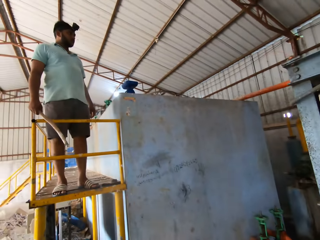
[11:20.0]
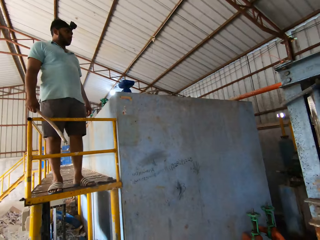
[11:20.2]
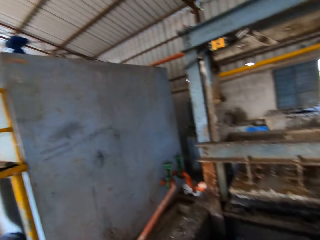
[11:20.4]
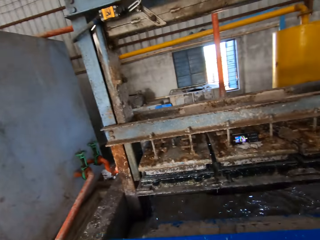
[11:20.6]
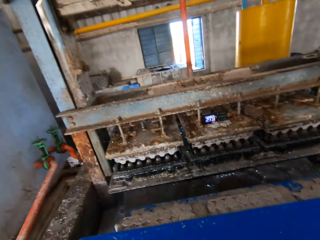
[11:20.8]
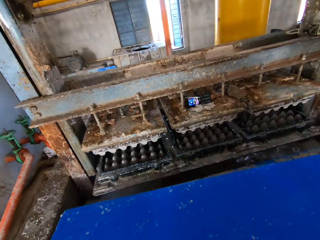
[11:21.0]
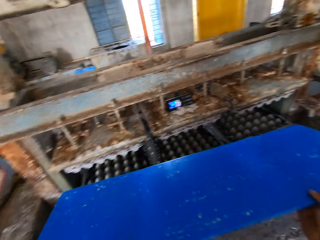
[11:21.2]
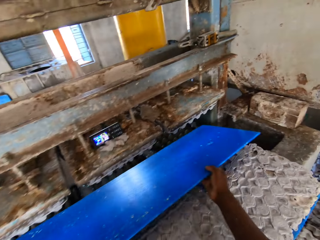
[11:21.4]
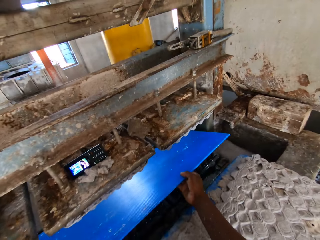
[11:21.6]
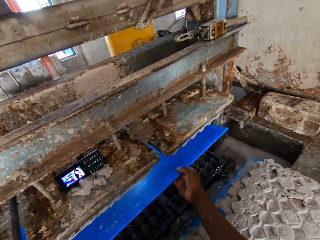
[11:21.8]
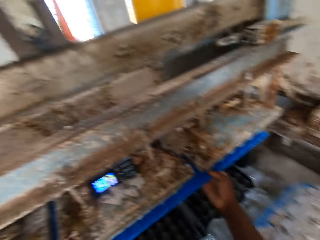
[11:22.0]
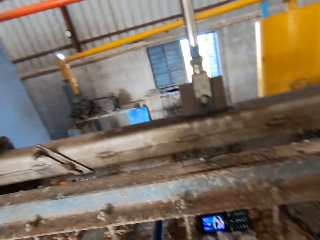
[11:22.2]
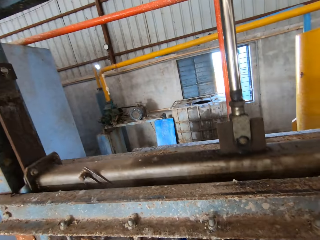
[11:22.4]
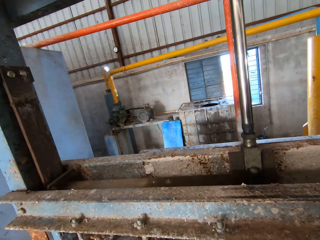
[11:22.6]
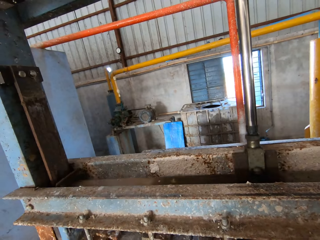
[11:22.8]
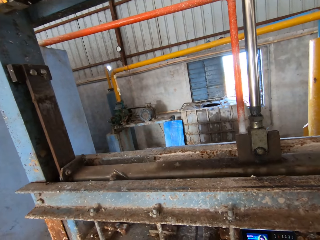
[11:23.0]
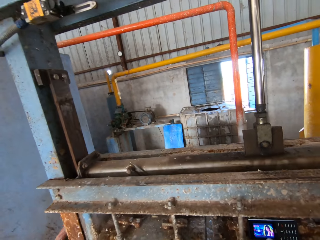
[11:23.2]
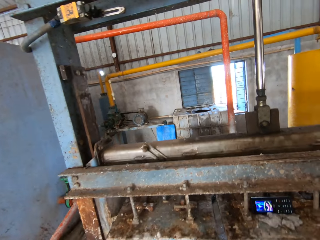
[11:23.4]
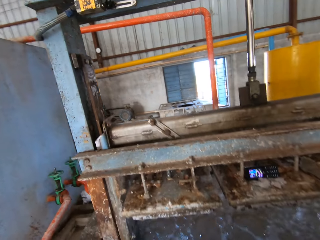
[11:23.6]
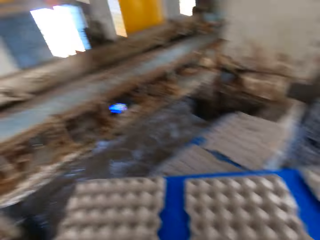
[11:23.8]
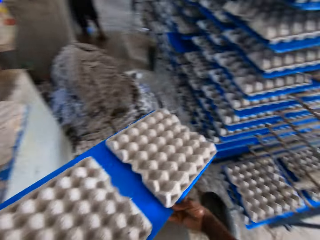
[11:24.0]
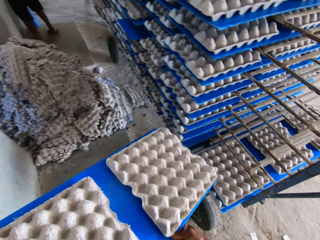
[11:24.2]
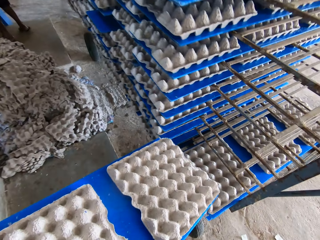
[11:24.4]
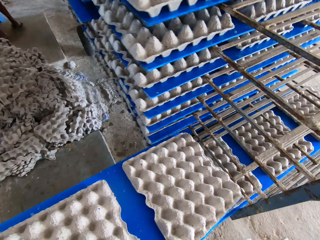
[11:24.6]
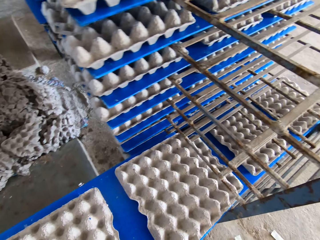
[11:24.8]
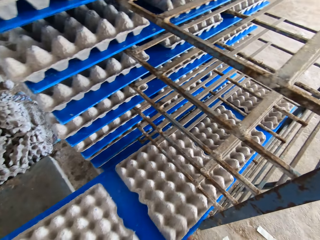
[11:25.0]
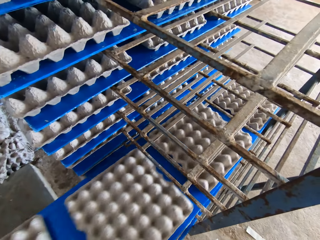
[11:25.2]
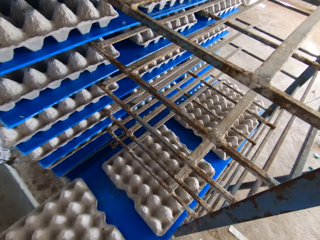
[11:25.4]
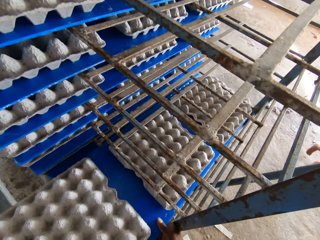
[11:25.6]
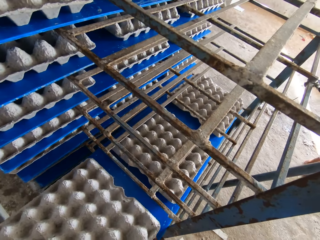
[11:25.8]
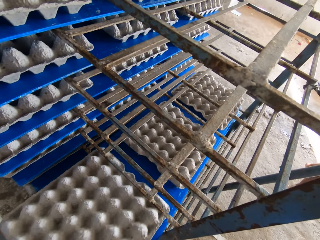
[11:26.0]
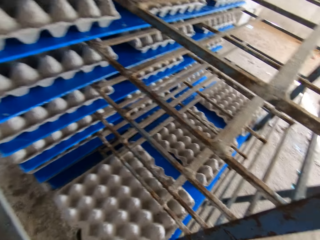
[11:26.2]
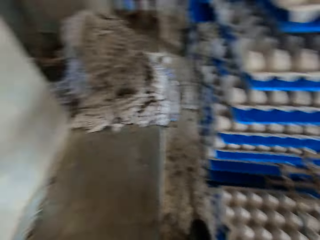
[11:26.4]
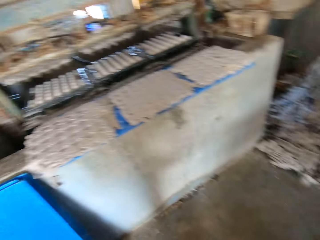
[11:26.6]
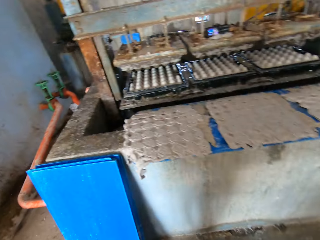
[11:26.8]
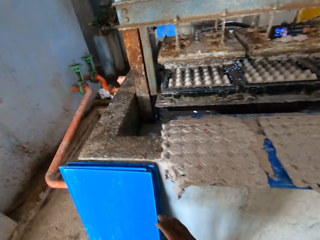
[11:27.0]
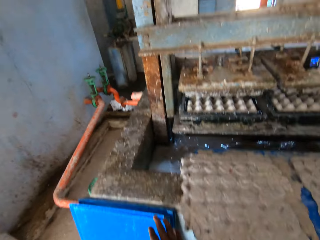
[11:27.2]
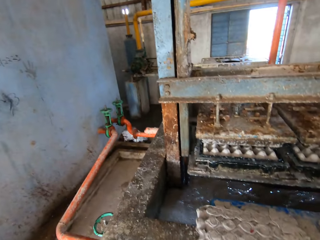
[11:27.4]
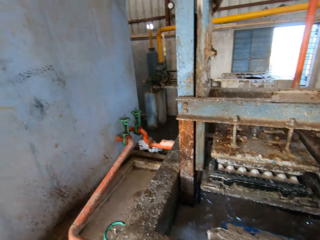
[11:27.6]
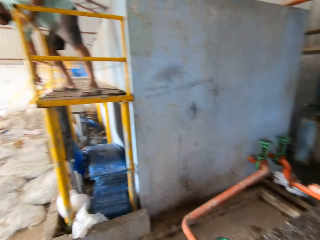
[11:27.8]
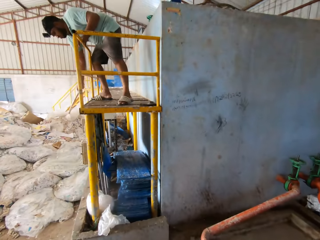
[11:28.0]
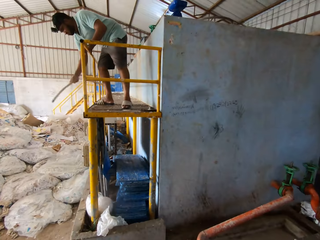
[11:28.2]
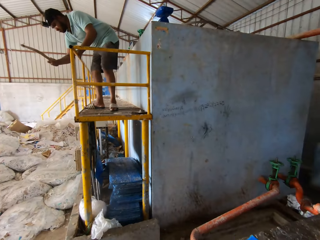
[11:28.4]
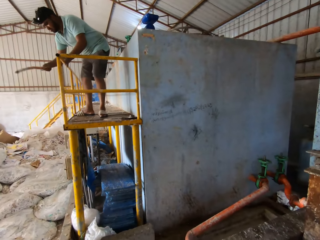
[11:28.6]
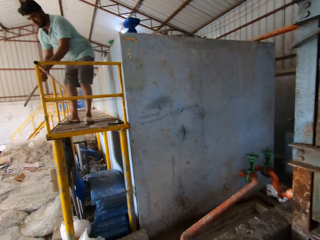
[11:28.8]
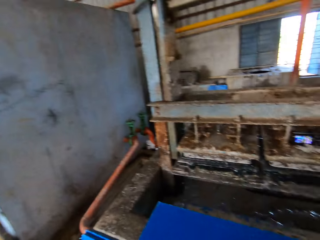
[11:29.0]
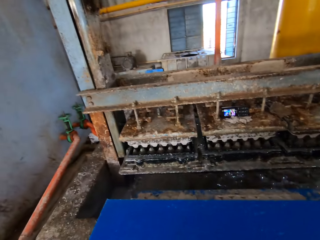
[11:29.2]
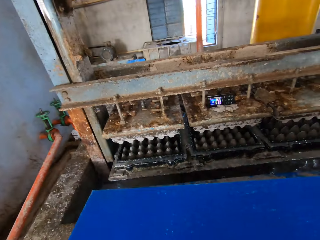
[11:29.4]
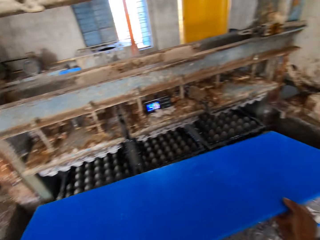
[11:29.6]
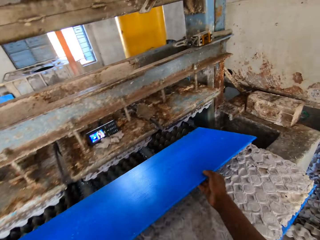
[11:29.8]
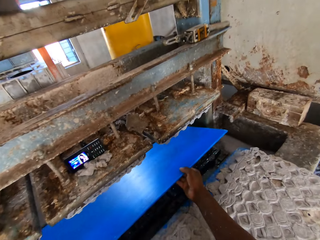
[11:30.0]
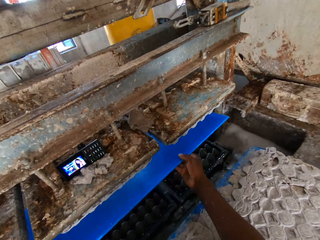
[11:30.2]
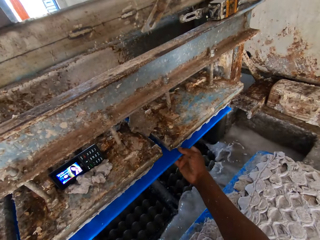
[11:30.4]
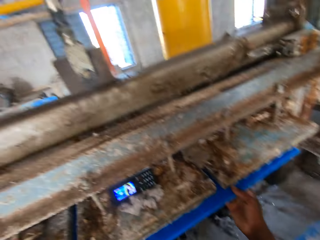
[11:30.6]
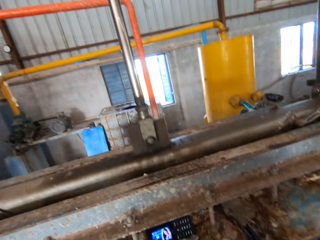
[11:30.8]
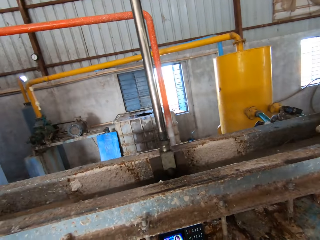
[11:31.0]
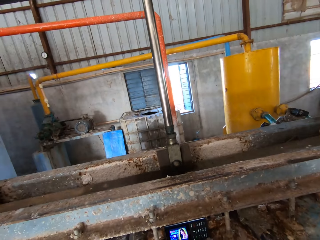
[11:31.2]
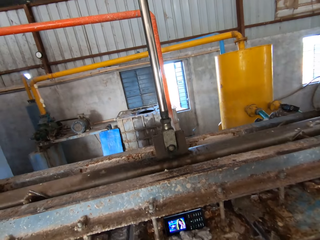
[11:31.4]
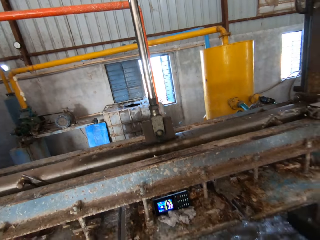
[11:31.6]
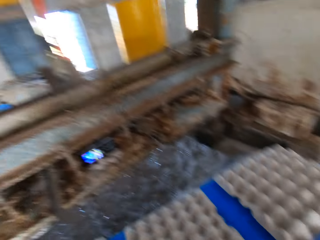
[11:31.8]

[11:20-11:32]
The camera wearer looks up-left. A man looks downwards from a platform with a stick in his right hand. The camera wearer places a plastic sheet in the egg tray machine or auto egg tray carton maker with his hands. He looks at the auto egg tray carton maker. He places the plastic sheet of egg trays in the rack with his hands. He turns back and walks forward. He picks up a plastic sheet from the stack of plastic sheets on the floor with his right hand. He looks left. The man hits the base of the platform with a rod in his right hand. The camera wearer looks forward. He places the plastic sheet in the egg tray machine with his hands.

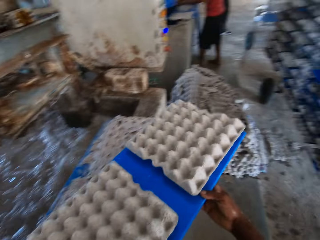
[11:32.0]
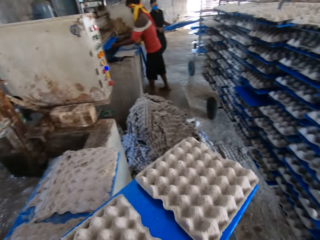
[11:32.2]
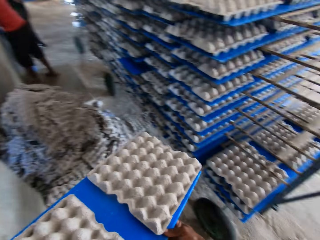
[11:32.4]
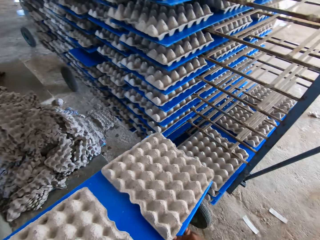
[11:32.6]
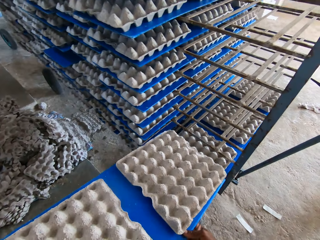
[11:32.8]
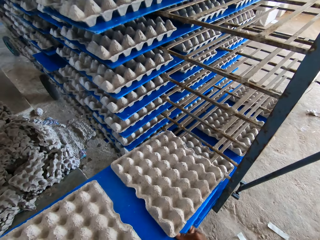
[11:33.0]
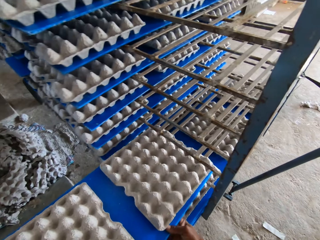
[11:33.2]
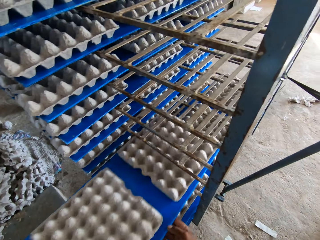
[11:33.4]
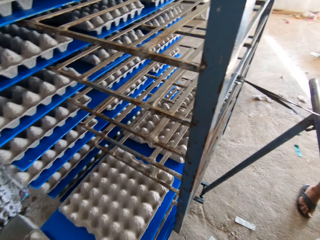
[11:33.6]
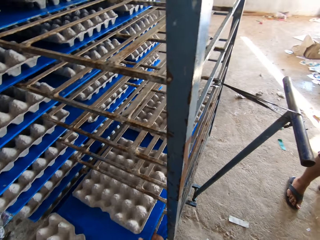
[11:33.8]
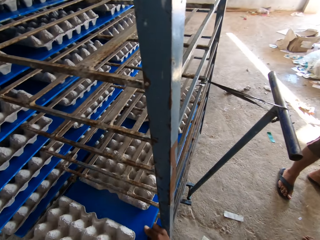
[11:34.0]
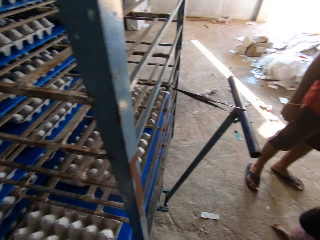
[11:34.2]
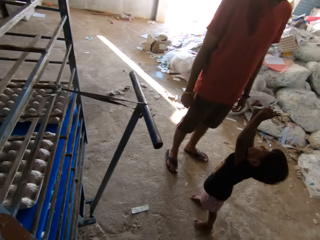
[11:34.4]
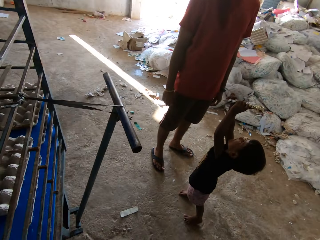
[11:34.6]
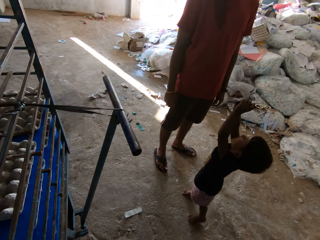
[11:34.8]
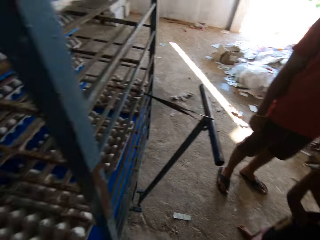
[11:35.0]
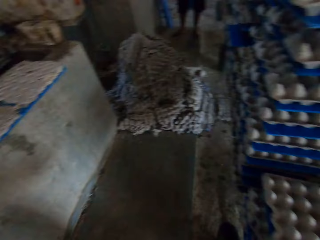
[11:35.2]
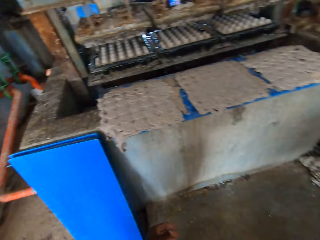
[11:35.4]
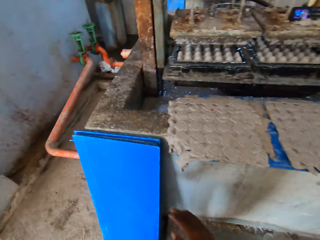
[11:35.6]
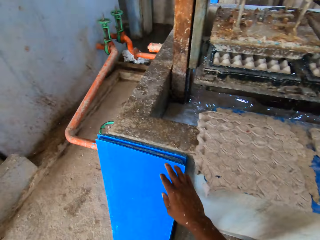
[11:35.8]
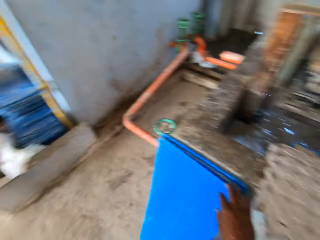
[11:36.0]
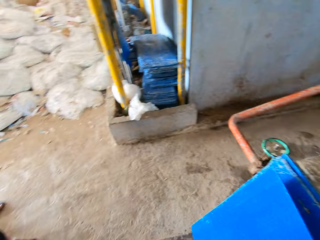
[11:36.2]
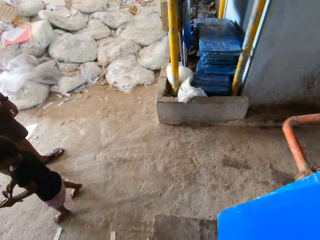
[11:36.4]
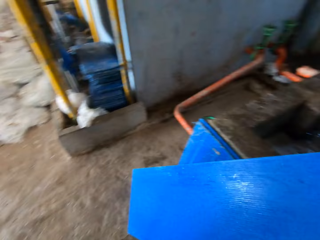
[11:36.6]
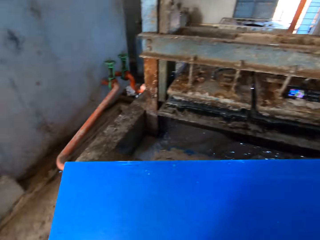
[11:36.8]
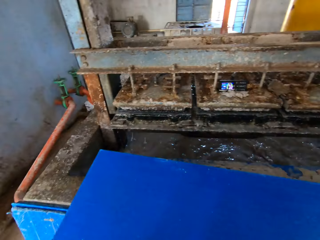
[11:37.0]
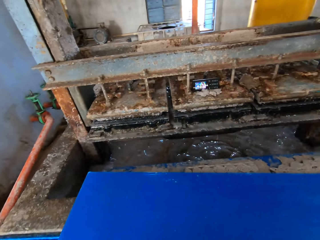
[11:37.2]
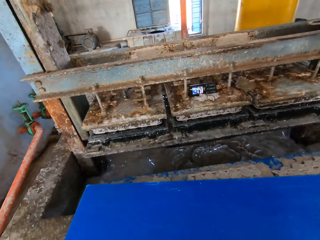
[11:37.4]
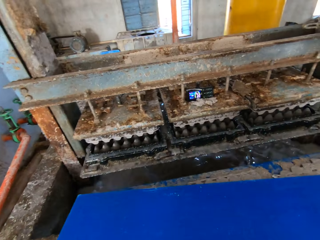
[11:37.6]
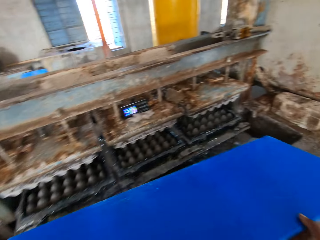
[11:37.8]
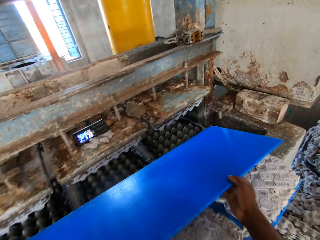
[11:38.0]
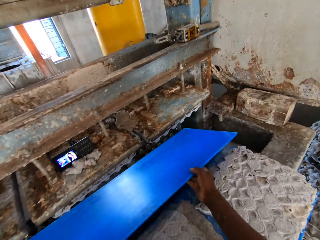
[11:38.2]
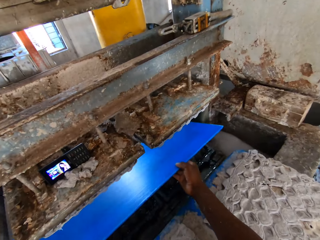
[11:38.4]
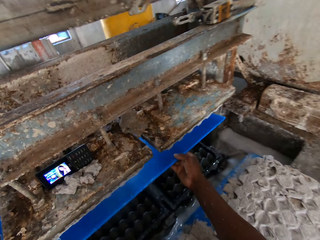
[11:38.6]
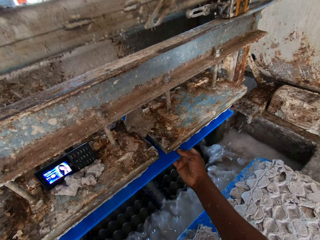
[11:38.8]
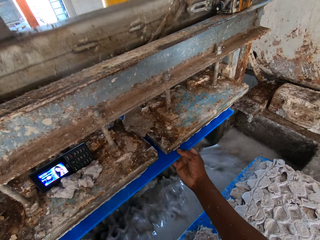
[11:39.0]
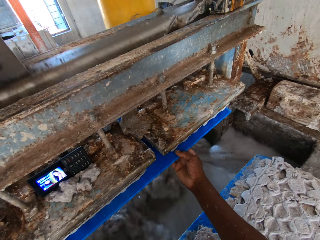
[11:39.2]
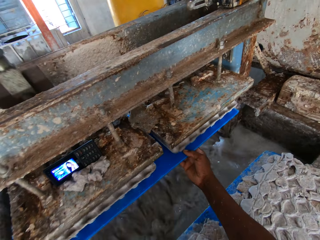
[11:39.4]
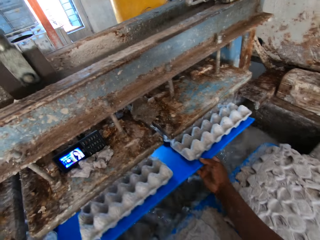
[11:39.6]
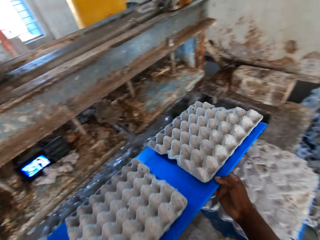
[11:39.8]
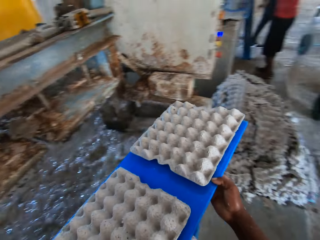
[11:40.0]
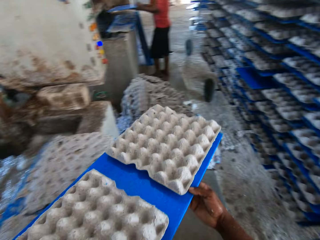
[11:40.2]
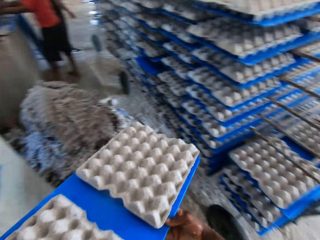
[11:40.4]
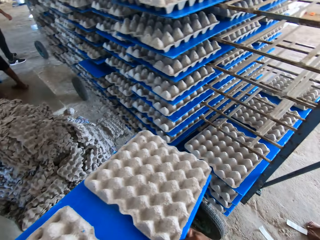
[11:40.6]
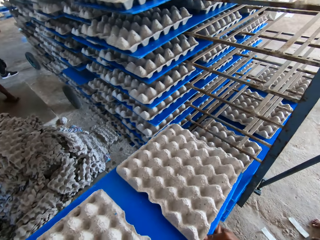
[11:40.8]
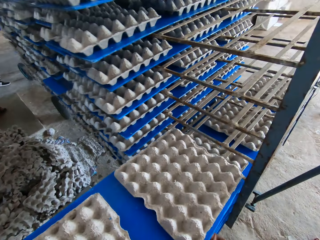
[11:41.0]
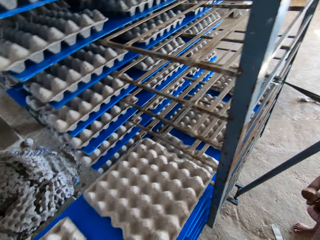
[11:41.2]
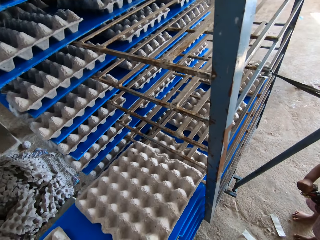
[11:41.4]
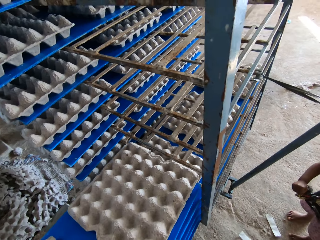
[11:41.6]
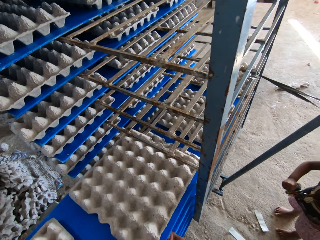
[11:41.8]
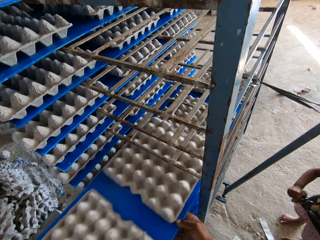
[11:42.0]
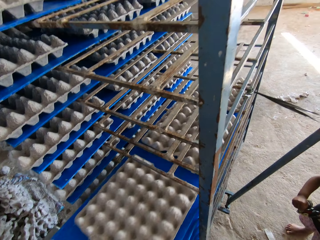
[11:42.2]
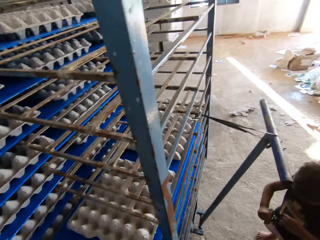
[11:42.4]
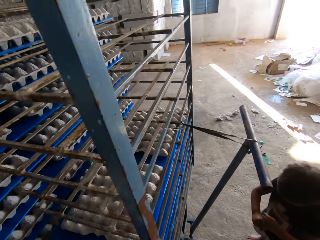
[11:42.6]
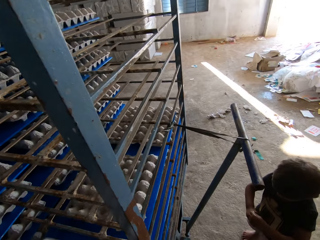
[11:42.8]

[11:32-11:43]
The camera wearer removes the board or plastic sheet with trays from the auto egg carton maker or egg tray machine. He places the plastic sheet of egg trays in the rack with his hands. He turns around. A boy plays with a man. The camera wearer converses. He picks up a plastic sheet from the stack of plastic sheets on the floor with his right hand. He places the board on another board with spoilt trays. He places the plastic sheet in the egg tray machine with his hands. He takes out the plastic sheet from the egg tray machine with his hands. He places the plastic sheet of egg trays in the rack with his hands.
